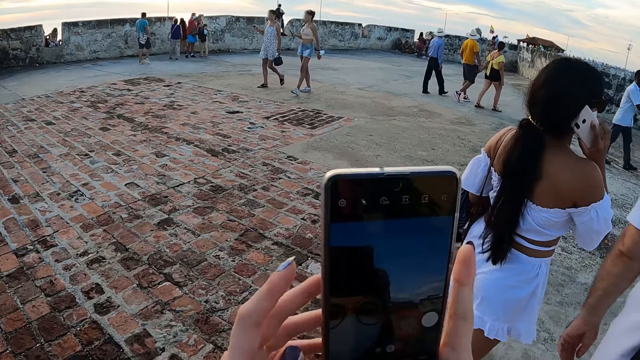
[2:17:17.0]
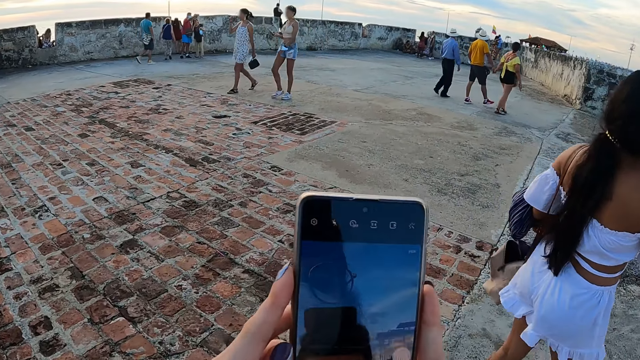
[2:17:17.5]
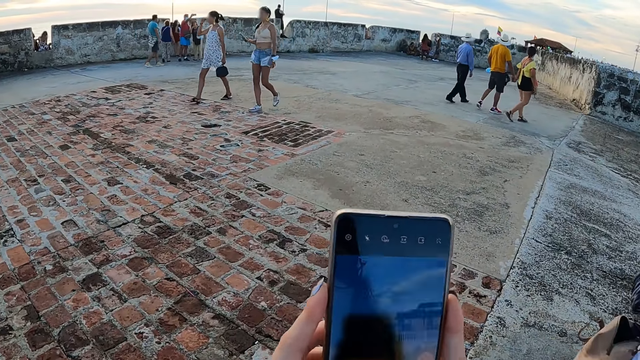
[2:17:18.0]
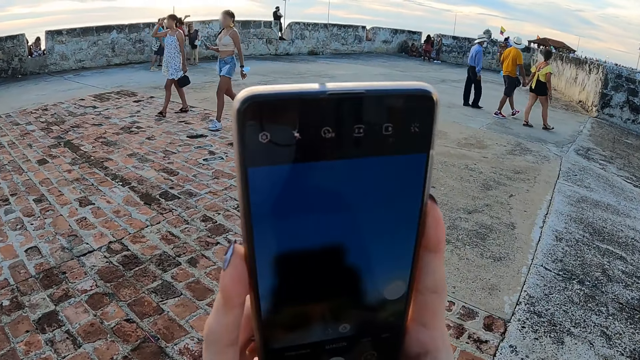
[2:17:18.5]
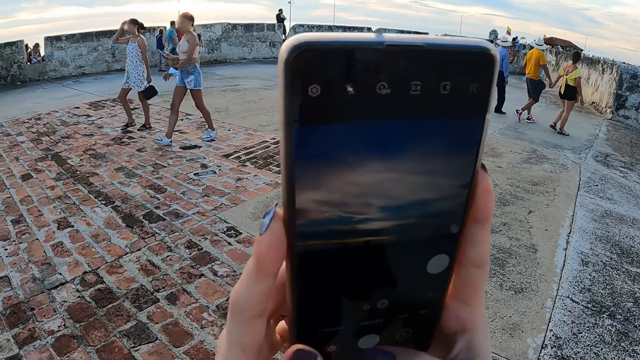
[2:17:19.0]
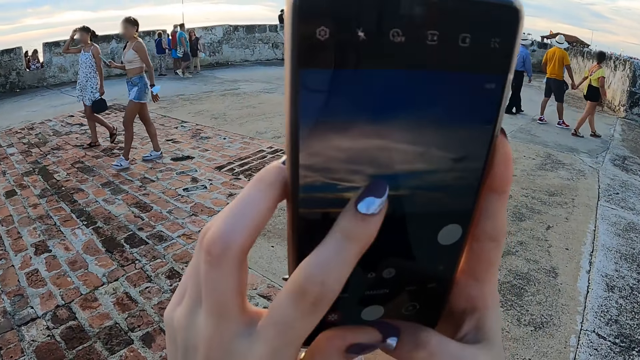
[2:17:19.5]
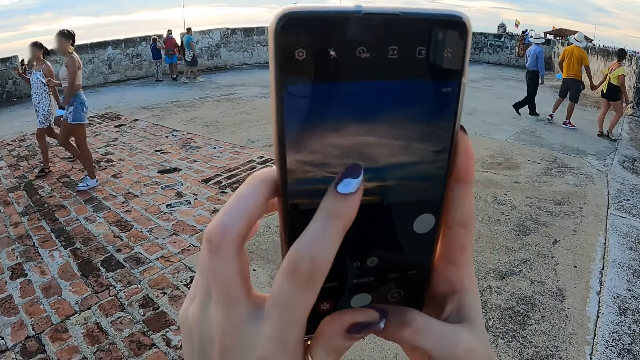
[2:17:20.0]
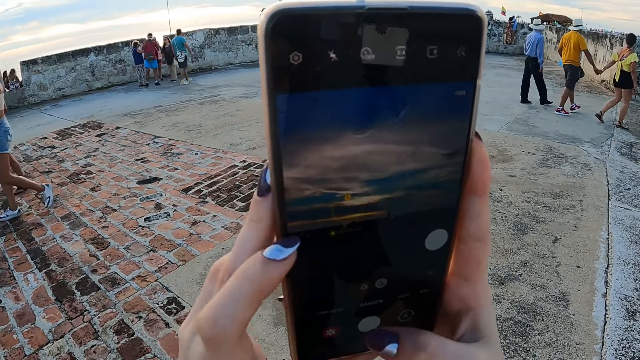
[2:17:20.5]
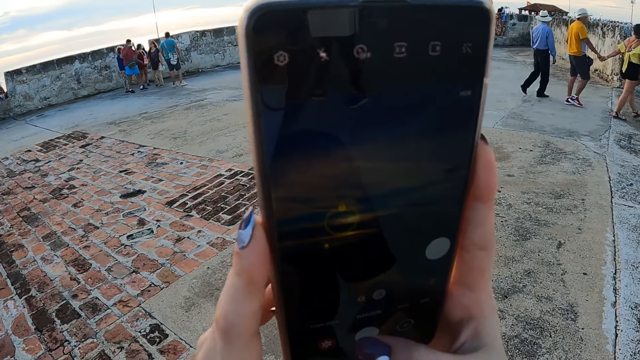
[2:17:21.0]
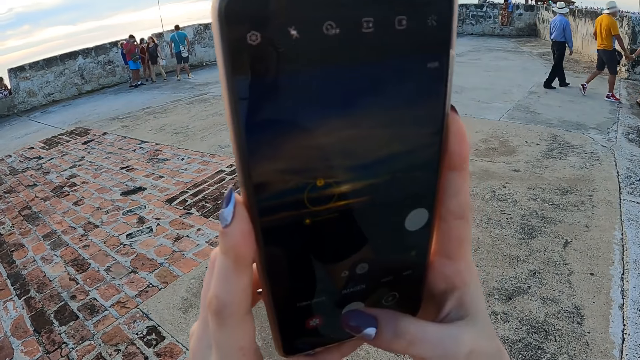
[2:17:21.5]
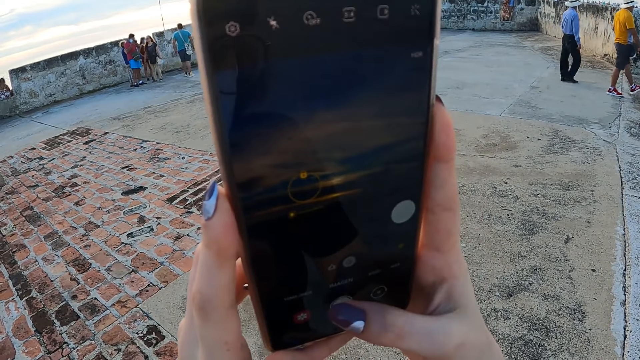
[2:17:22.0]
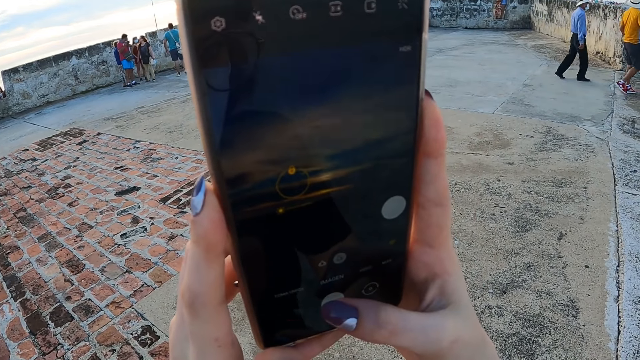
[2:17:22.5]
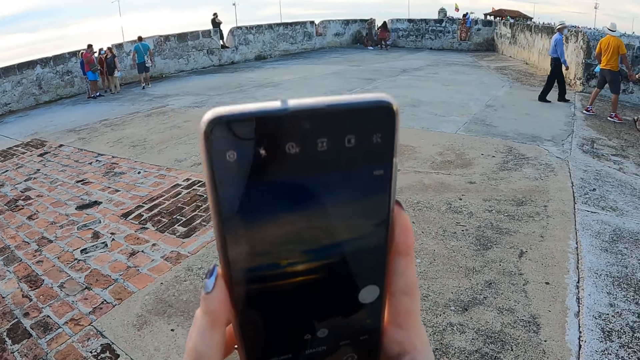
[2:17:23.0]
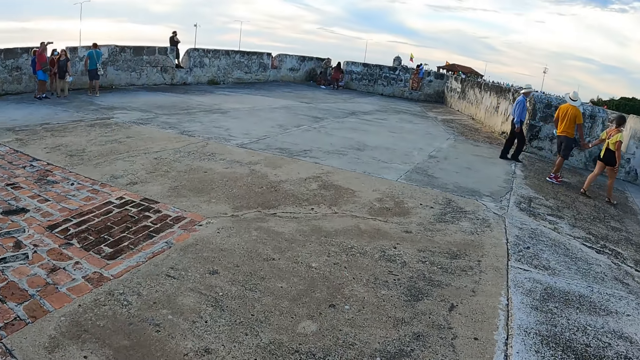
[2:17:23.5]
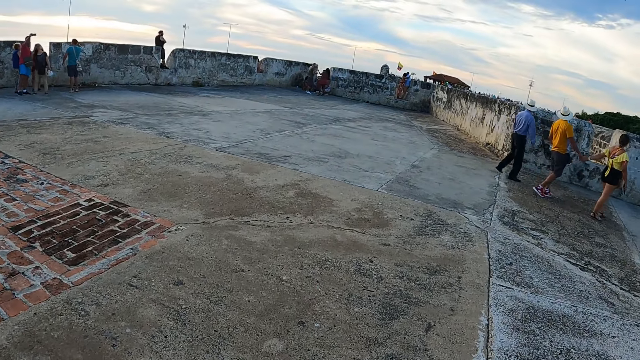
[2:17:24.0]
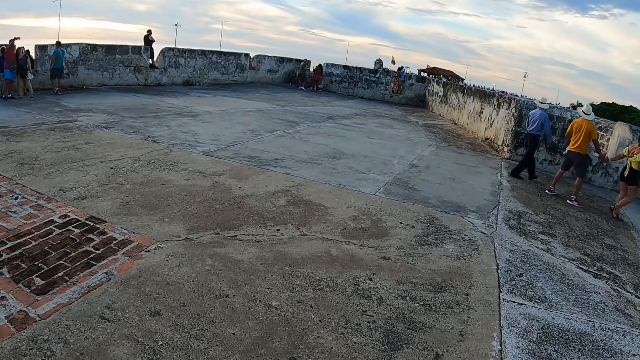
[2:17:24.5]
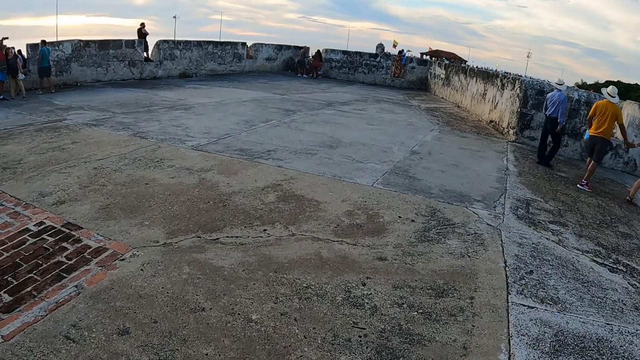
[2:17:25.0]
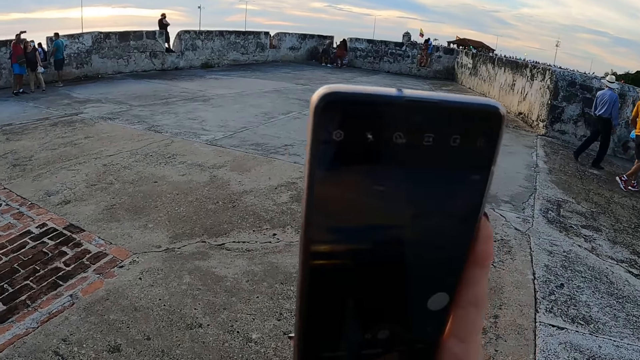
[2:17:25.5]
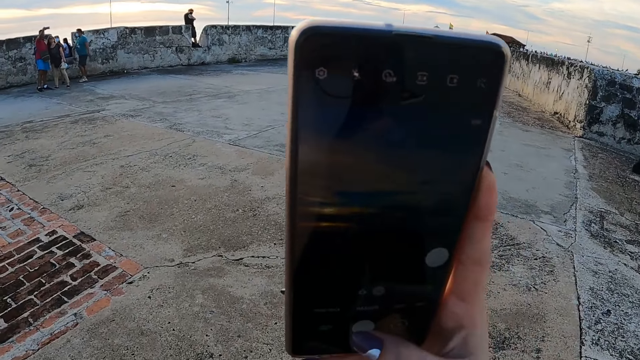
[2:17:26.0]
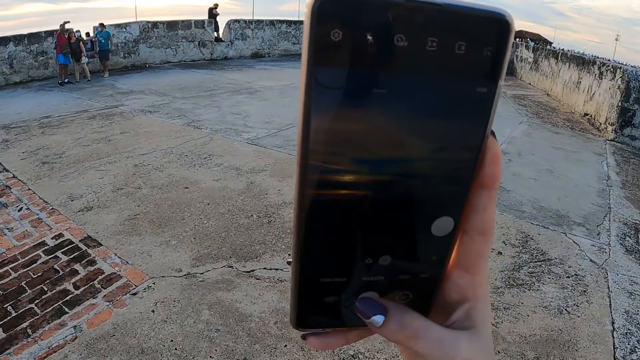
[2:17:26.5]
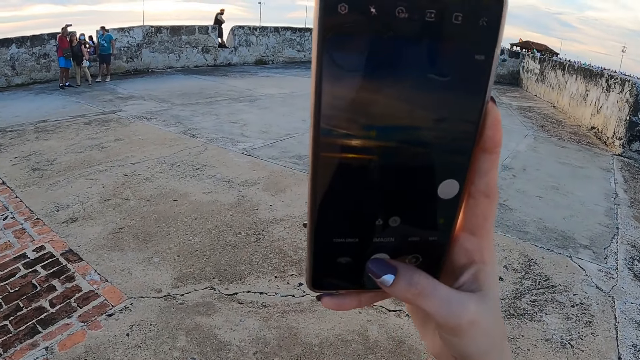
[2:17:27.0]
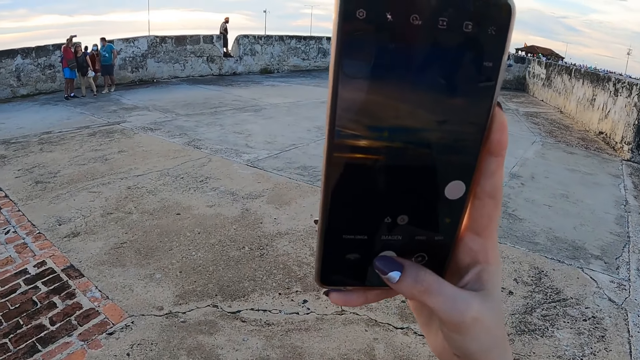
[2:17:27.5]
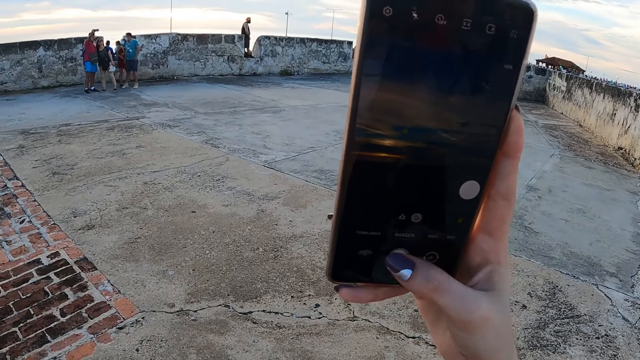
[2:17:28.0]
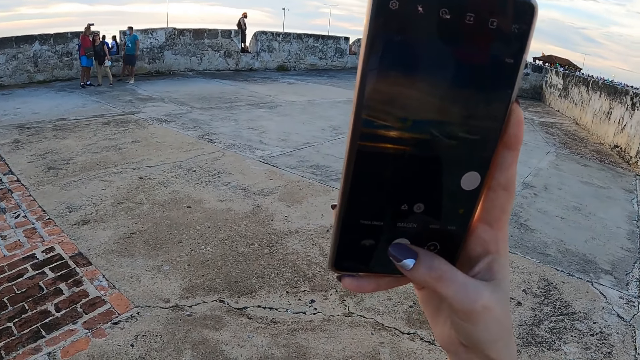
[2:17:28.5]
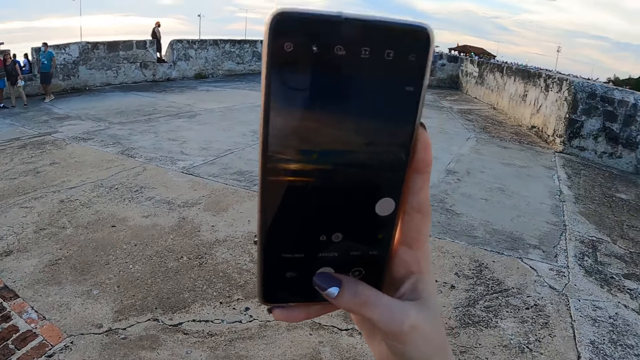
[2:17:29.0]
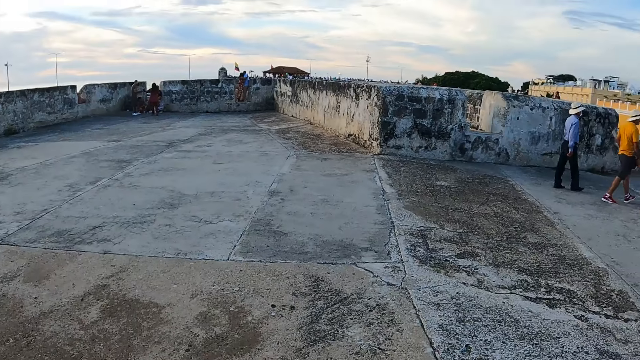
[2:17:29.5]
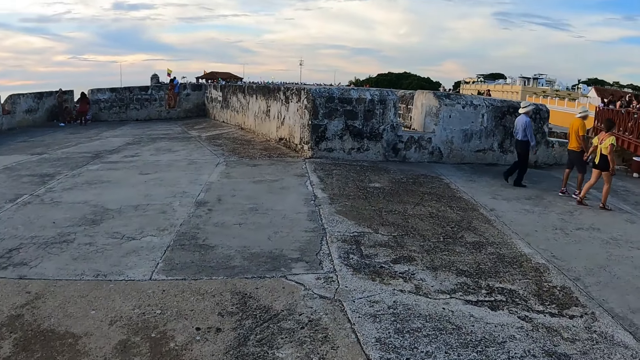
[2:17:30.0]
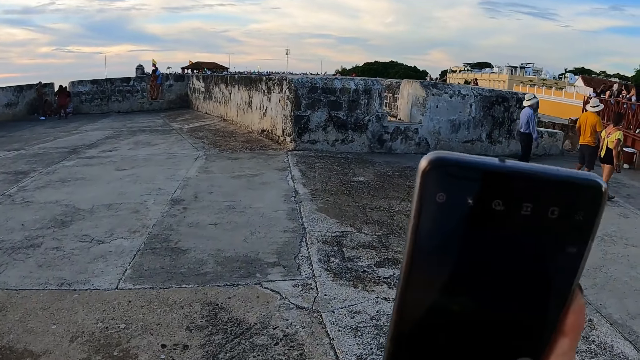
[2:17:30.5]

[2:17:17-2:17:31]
The camera wearer operates the phone in her hands. She takes a picture with her phone. She walks along the road. She operates the phone in her hands.

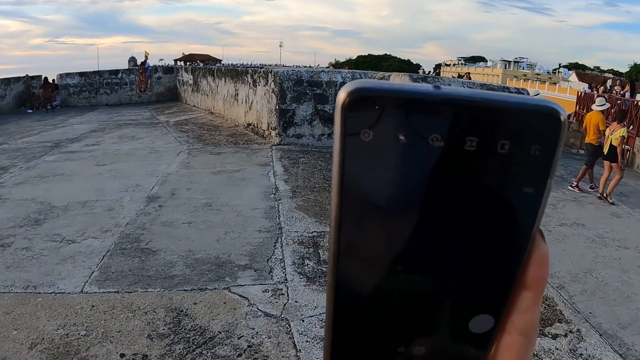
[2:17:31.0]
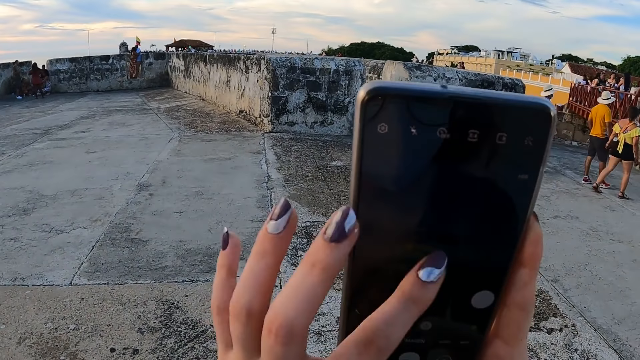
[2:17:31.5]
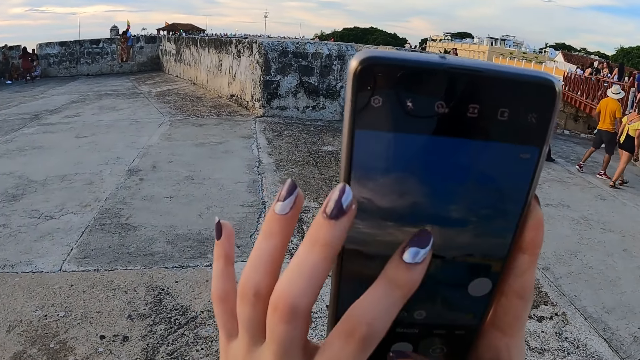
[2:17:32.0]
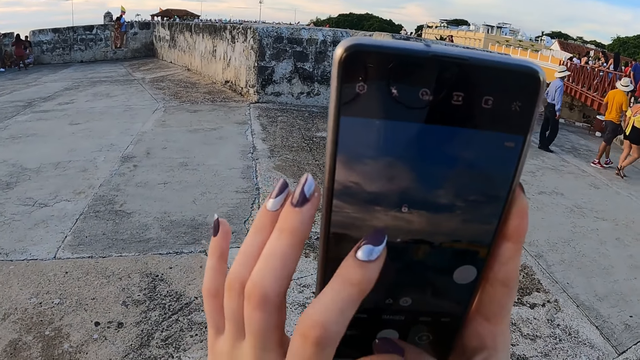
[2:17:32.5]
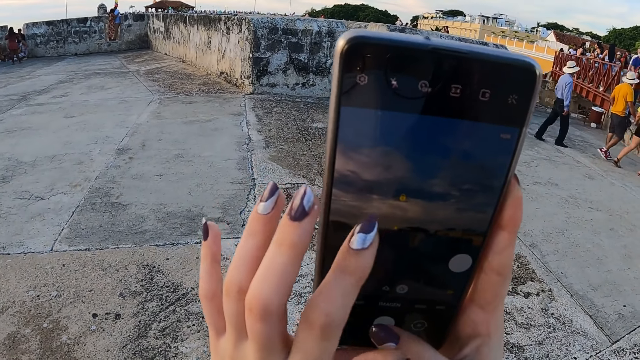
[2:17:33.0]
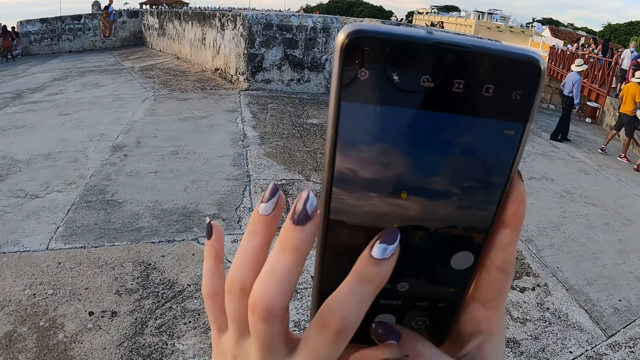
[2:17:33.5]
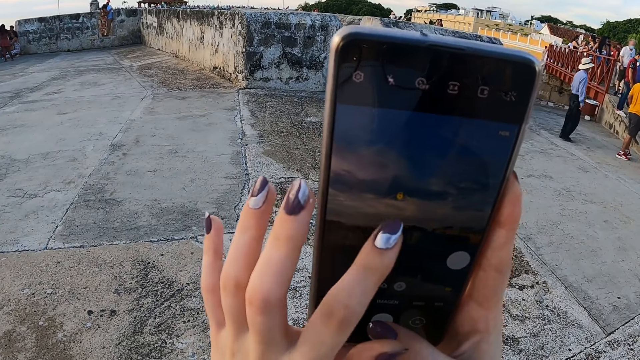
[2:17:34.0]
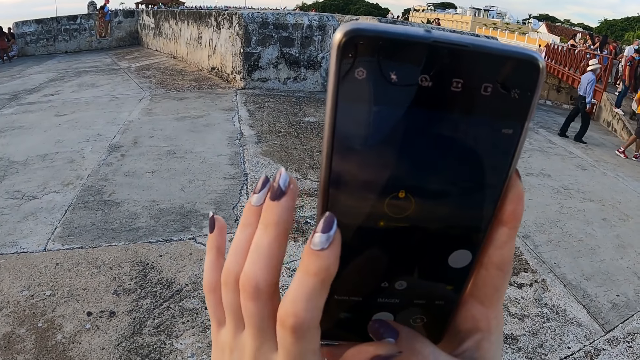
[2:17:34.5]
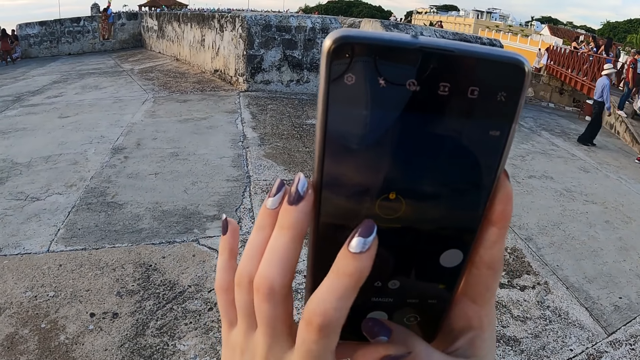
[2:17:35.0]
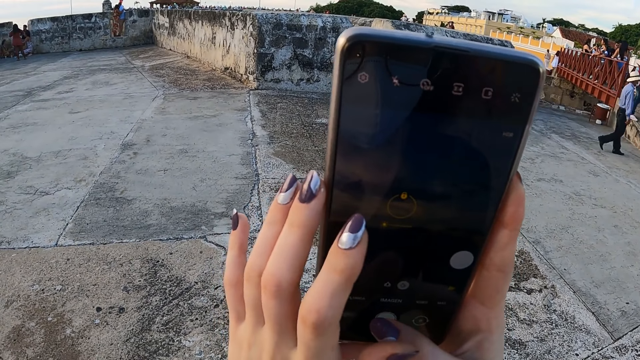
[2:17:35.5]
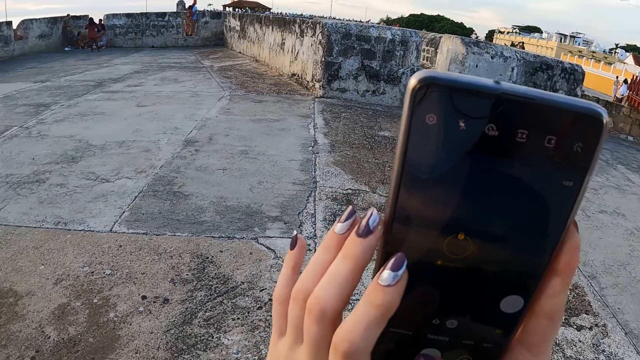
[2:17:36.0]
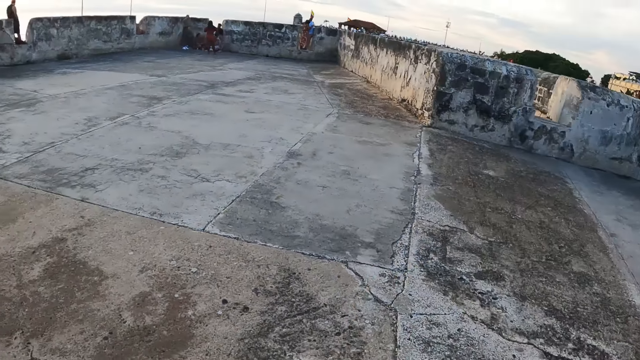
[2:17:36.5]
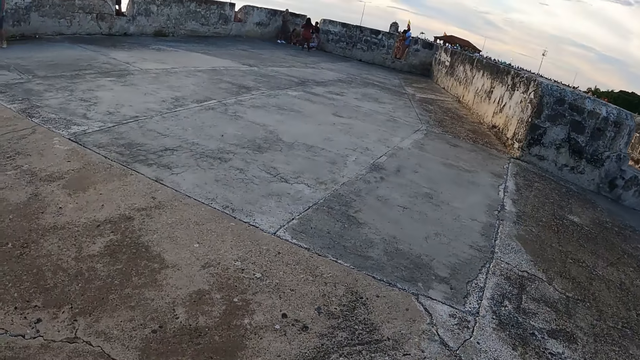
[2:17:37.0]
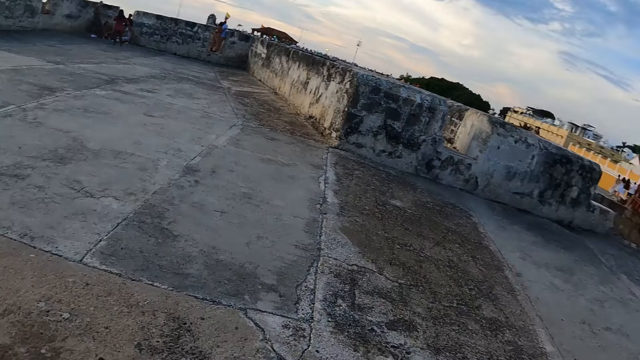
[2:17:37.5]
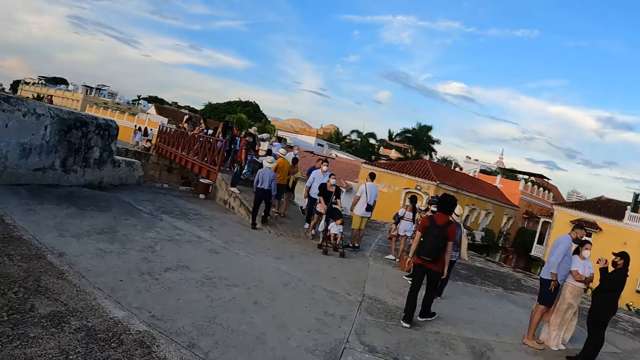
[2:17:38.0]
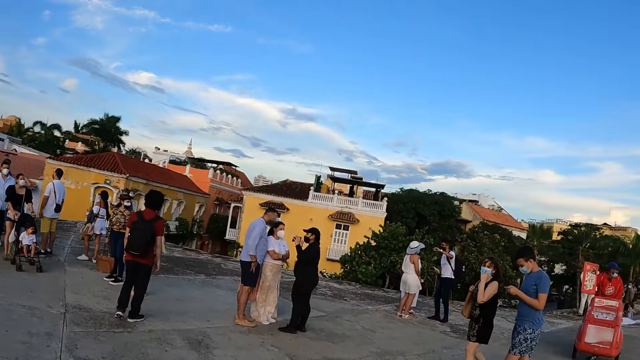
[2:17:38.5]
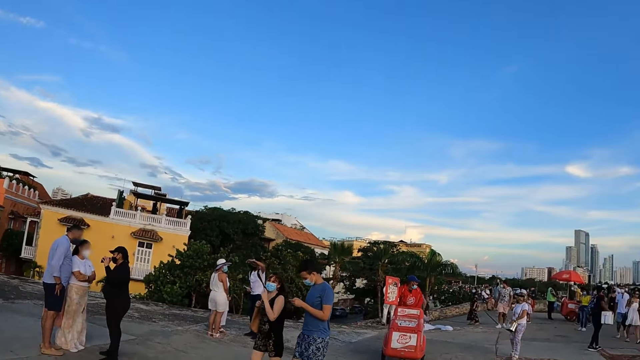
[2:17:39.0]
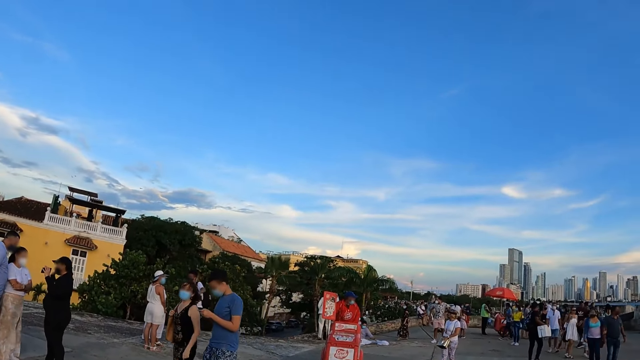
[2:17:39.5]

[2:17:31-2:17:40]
The camera wearer walks along the road and looks around.
